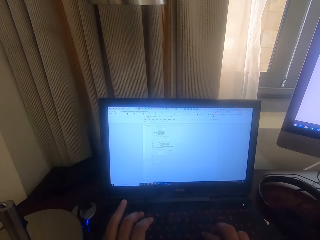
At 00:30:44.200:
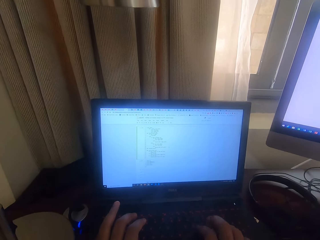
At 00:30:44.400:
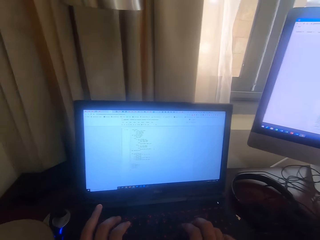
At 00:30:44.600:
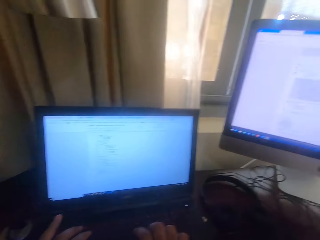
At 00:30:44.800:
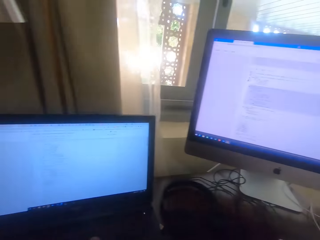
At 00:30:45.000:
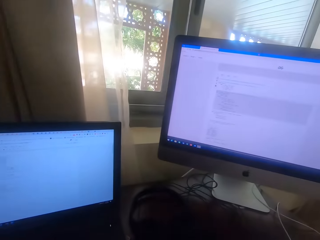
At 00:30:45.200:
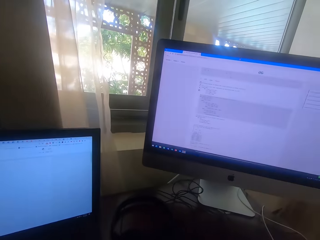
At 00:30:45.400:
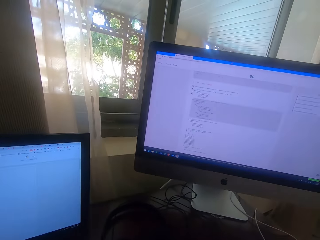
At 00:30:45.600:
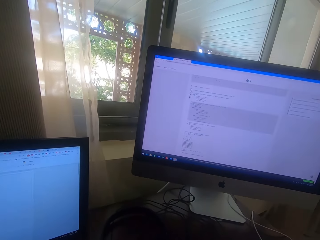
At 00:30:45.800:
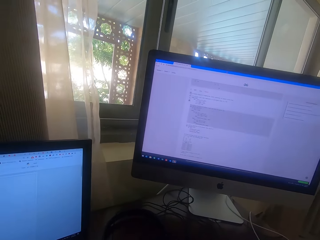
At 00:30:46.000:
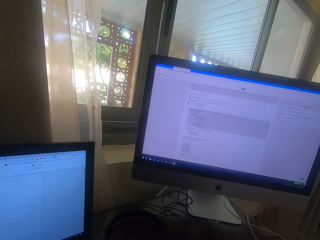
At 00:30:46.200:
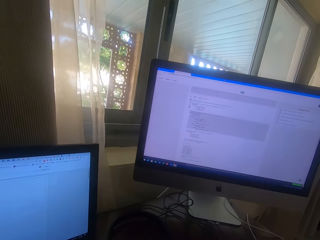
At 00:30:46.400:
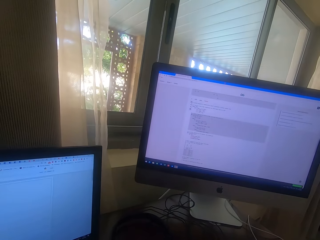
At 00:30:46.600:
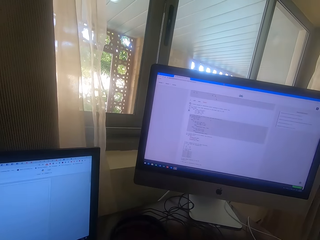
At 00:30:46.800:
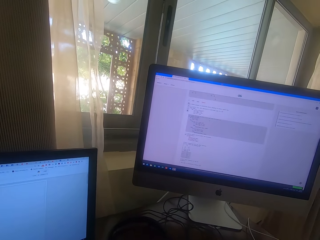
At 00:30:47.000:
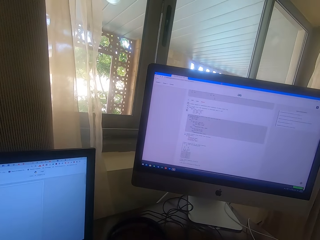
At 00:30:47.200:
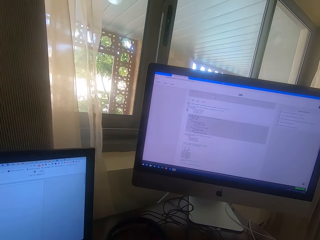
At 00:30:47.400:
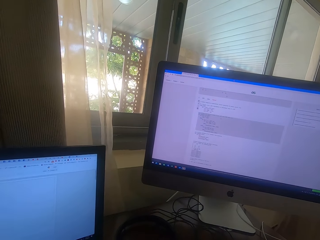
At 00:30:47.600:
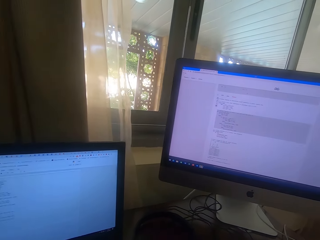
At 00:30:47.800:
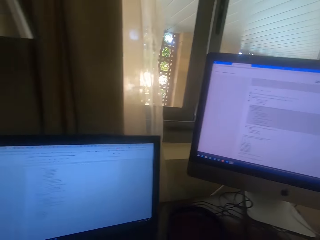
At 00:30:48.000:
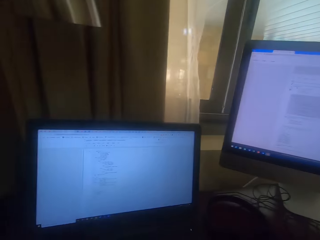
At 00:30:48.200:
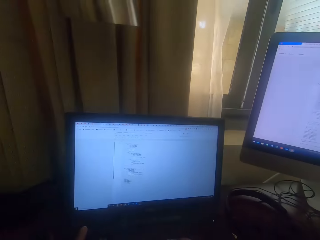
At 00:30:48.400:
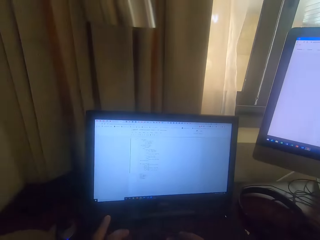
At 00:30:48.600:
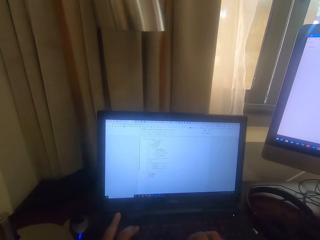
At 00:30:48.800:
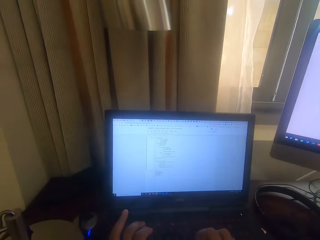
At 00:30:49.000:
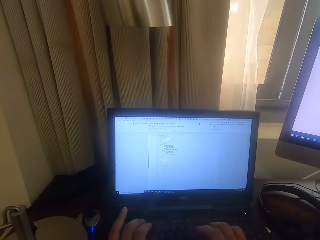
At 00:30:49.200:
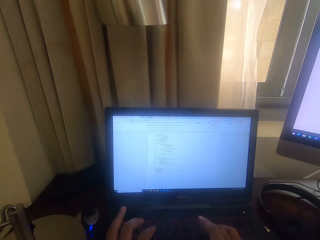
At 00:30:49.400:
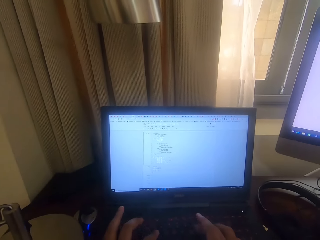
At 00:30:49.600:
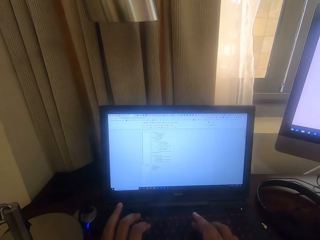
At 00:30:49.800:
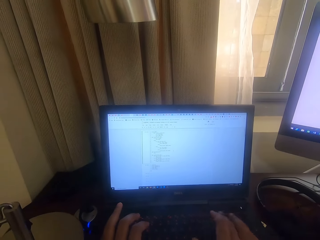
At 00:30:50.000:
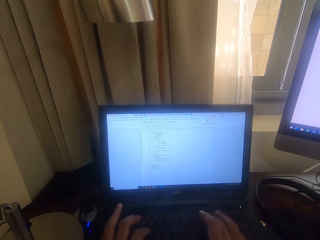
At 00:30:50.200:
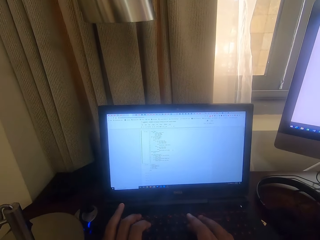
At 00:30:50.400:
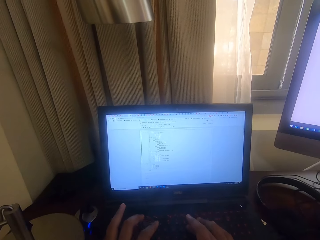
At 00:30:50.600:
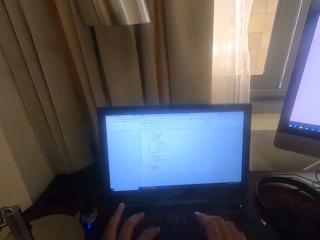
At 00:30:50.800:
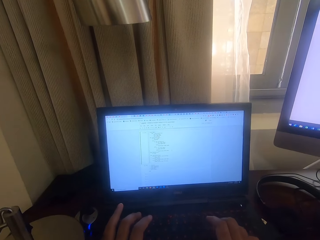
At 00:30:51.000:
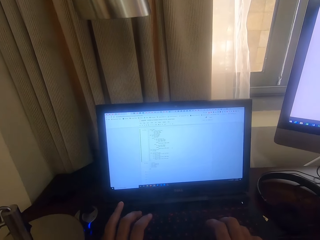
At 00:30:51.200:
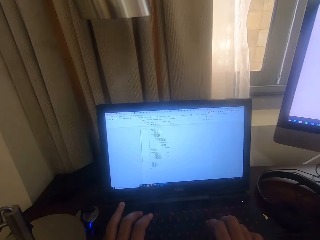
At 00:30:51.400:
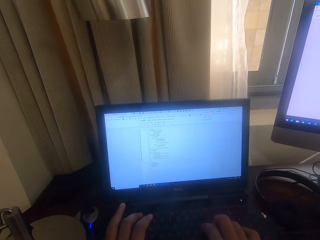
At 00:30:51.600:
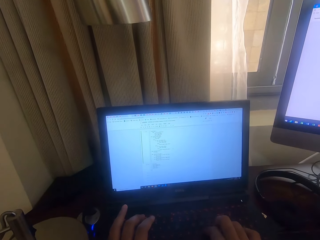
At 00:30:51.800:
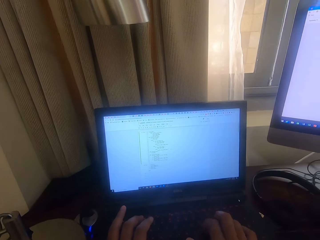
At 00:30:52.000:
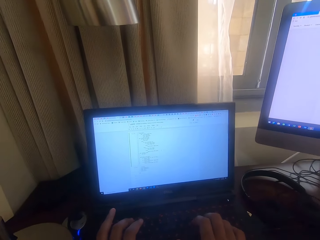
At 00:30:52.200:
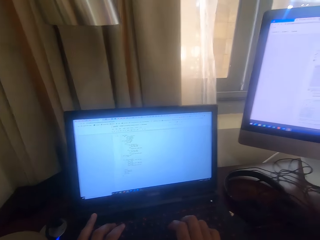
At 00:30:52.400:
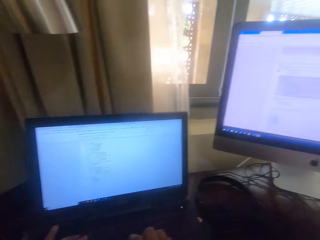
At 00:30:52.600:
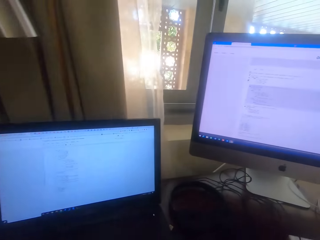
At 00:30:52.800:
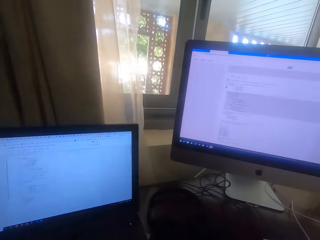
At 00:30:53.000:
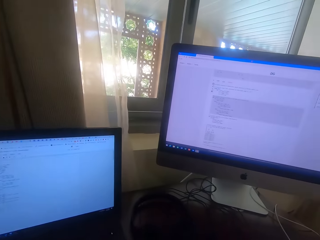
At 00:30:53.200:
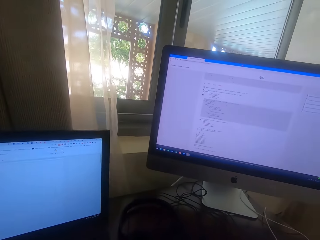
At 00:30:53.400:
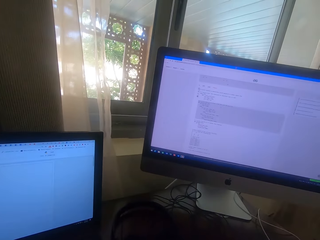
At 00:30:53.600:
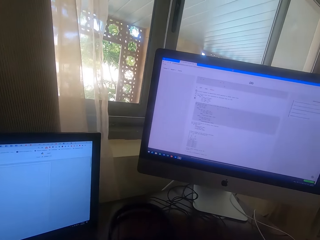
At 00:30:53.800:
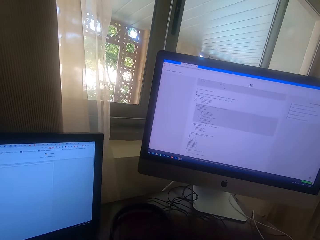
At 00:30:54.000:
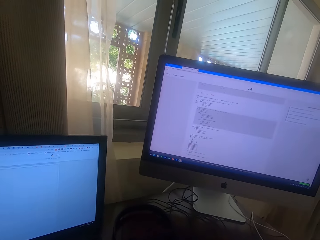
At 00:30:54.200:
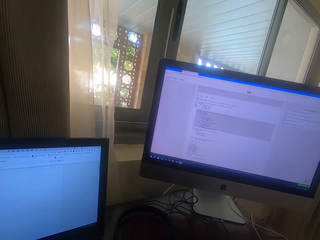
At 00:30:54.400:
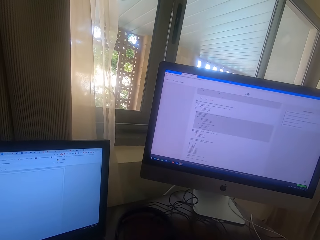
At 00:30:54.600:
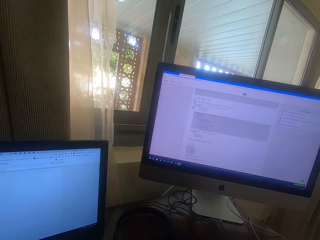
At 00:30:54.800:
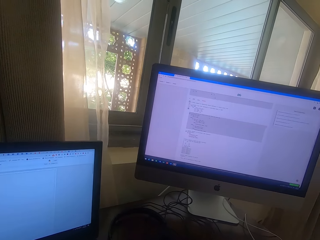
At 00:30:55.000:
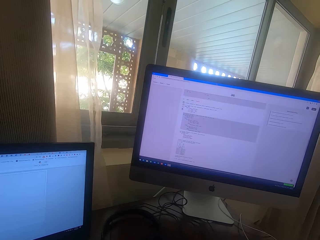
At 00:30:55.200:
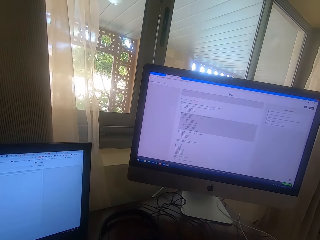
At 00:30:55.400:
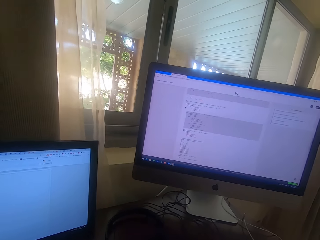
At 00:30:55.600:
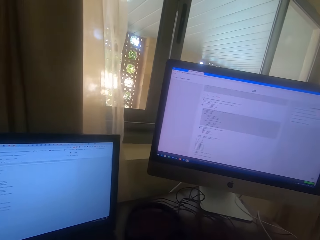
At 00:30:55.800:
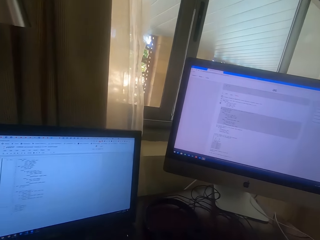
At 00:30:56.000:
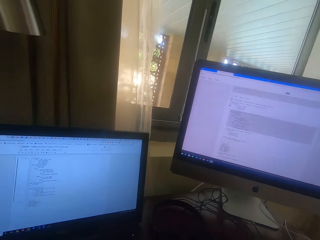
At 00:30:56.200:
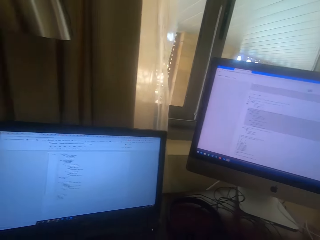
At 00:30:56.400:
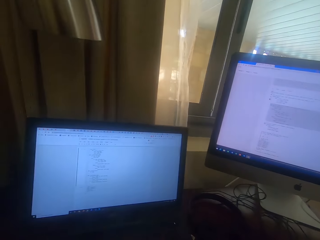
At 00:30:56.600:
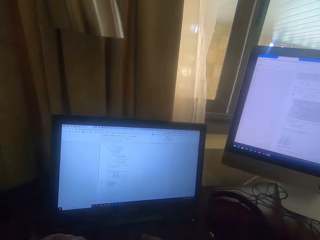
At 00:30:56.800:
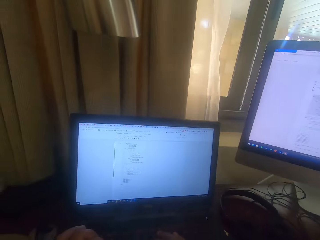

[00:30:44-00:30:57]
The camera wearer holds the keyboard. They move. They tap the keyboard. They move.

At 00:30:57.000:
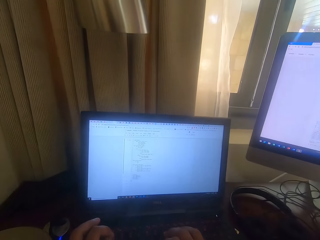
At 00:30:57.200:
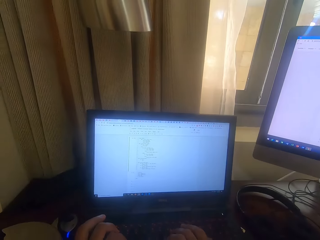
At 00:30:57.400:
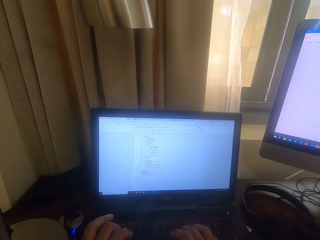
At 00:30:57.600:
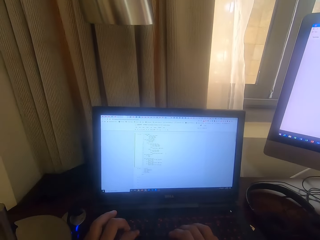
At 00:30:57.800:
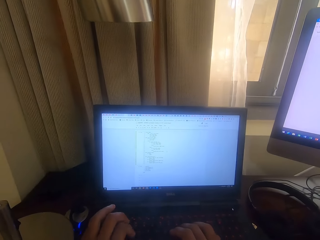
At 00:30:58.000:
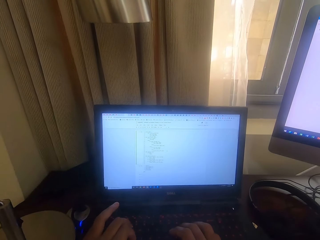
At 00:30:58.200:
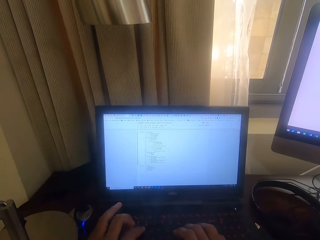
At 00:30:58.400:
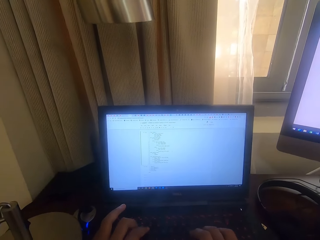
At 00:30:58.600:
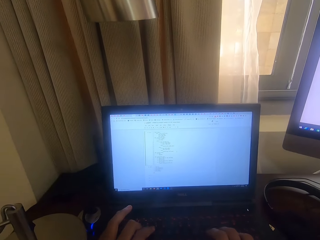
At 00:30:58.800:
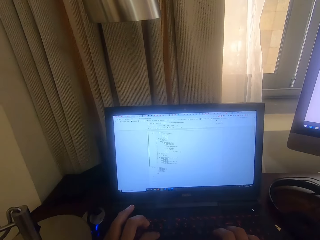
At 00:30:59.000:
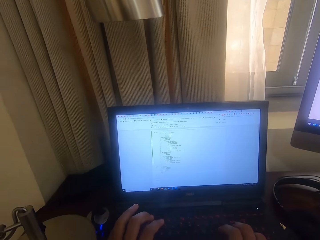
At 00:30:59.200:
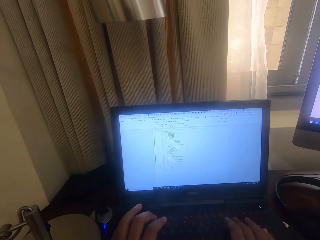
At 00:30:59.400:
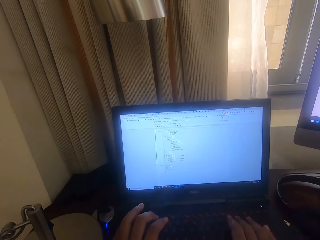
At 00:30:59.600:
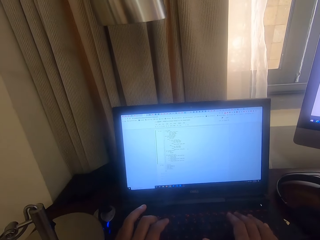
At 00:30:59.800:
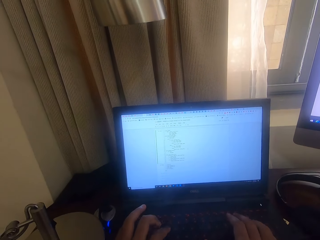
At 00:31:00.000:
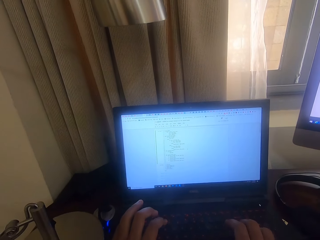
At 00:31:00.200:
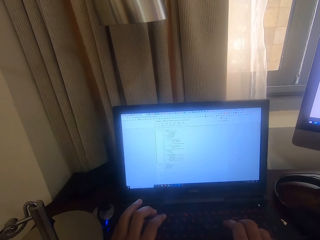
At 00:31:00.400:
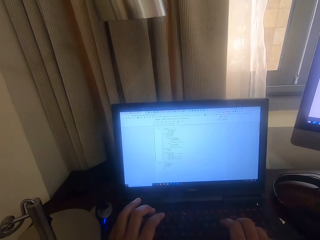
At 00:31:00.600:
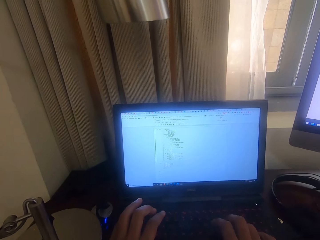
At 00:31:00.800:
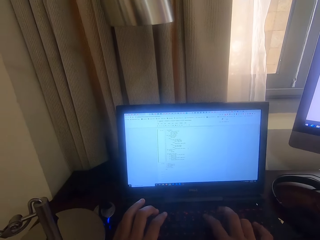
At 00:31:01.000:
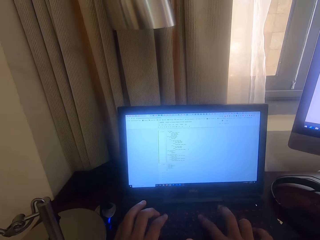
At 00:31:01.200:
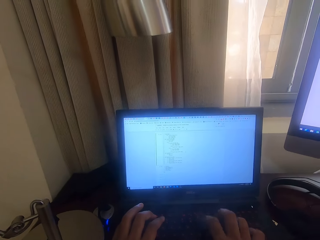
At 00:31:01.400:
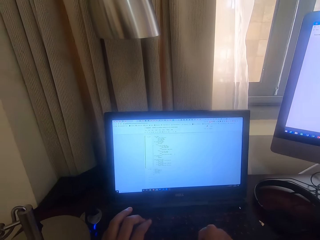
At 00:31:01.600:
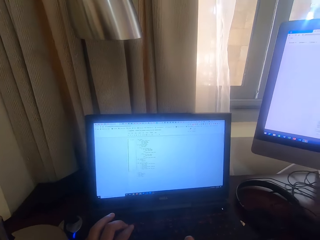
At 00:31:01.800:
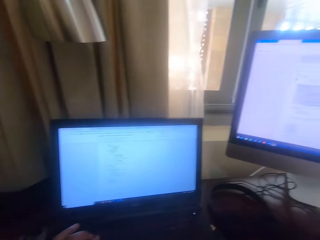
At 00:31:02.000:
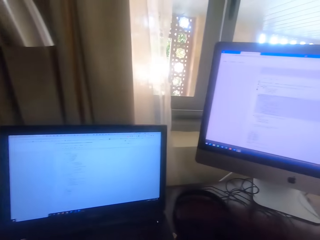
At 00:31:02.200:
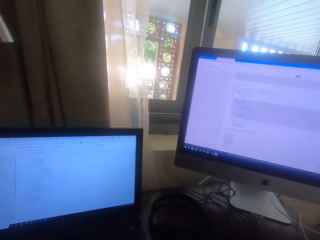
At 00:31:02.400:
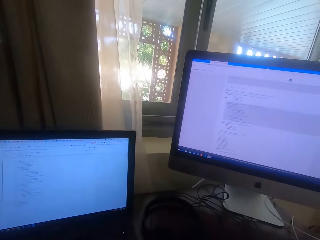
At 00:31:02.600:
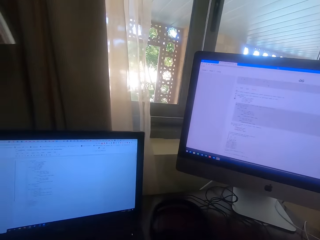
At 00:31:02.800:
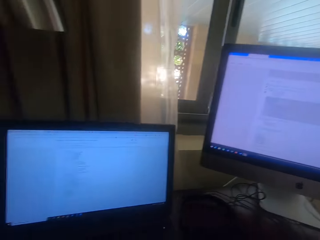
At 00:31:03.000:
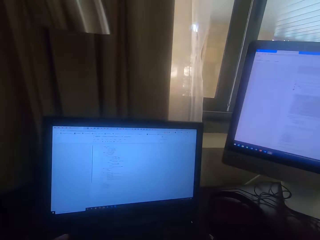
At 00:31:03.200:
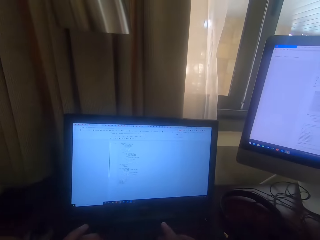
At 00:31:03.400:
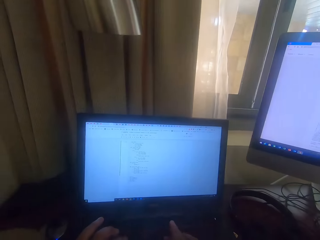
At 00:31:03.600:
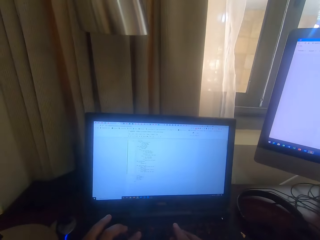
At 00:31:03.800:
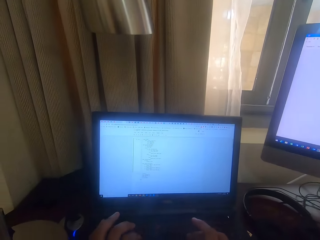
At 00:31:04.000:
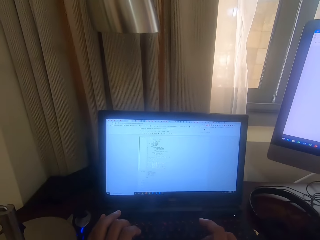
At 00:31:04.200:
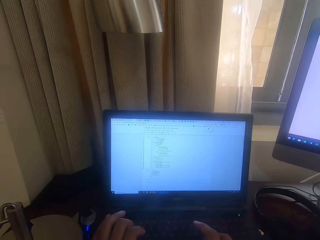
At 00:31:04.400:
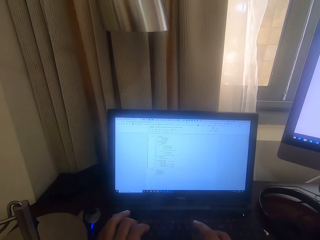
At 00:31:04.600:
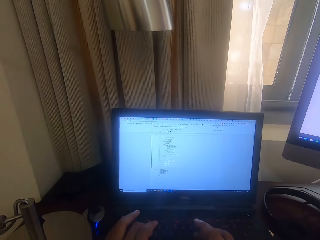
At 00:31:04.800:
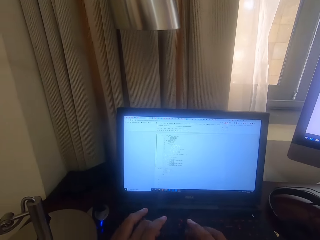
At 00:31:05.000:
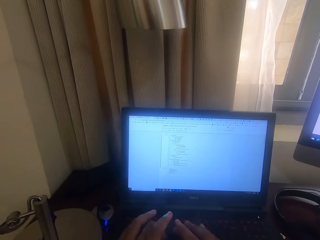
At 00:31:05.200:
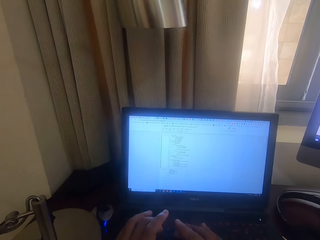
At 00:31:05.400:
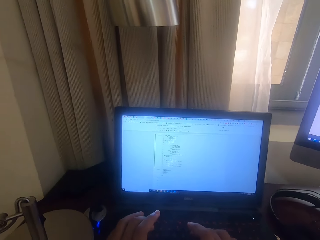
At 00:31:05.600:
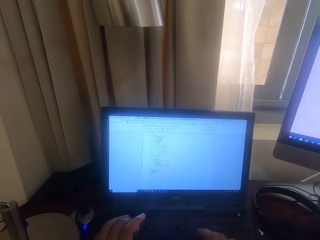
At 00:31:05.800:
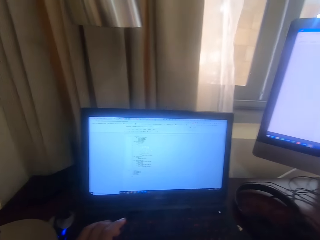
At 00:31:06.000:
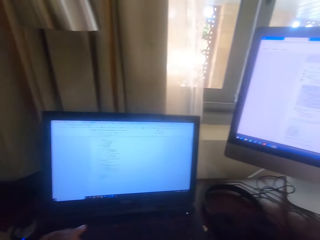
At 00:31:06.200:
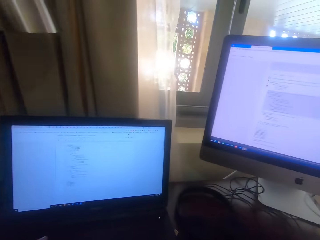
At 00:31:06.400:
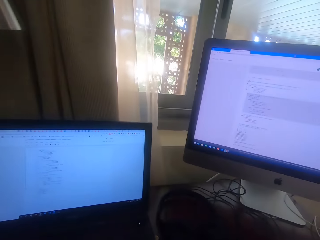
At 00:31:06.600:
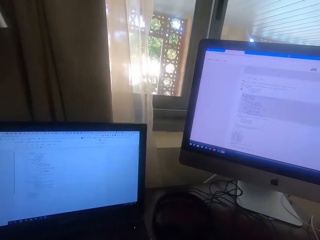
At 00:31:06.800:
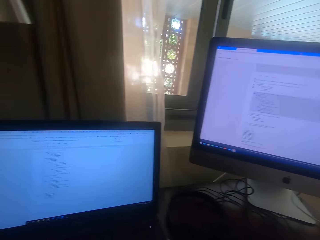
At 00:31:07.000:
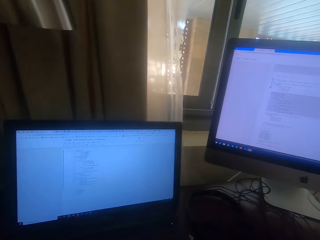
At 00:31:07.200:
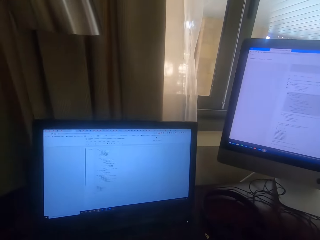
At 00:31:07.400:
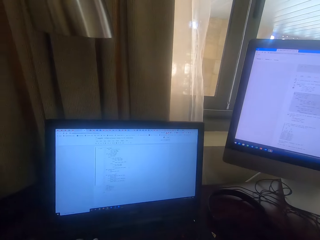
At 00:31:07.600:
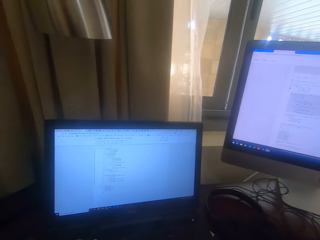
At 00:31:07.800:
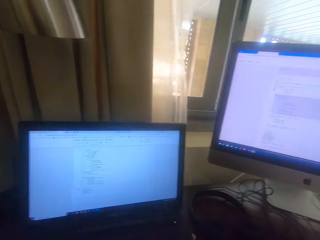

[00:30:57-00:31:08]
The camera wearer taps the keyboard. They move. They tap the keyboard.
